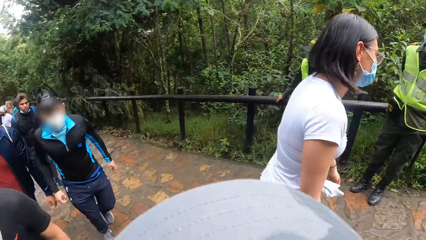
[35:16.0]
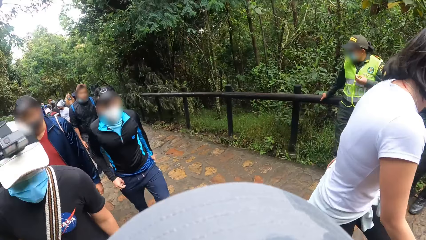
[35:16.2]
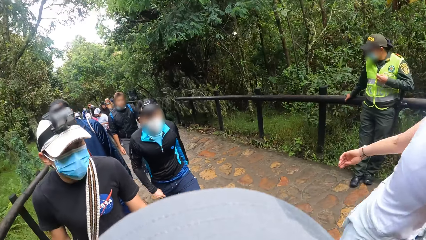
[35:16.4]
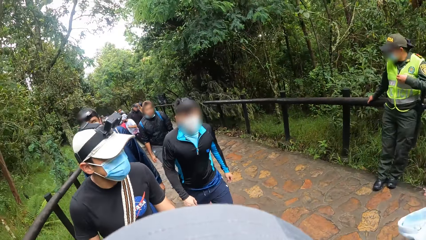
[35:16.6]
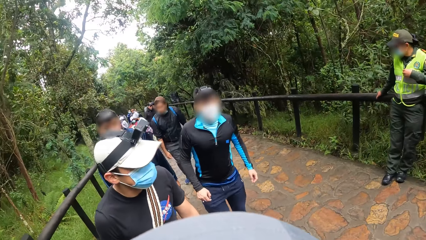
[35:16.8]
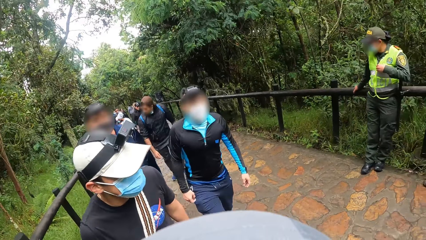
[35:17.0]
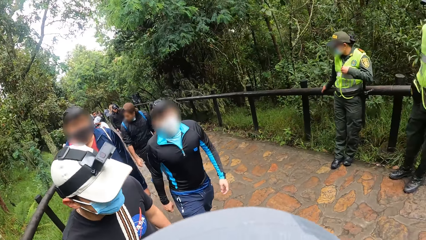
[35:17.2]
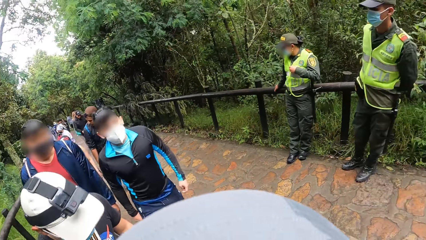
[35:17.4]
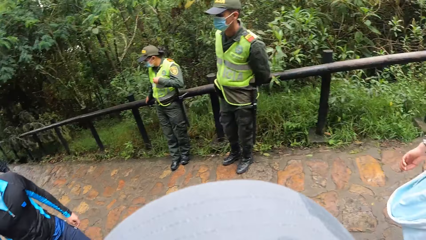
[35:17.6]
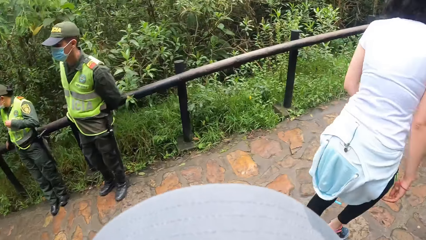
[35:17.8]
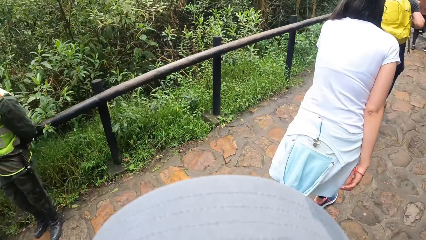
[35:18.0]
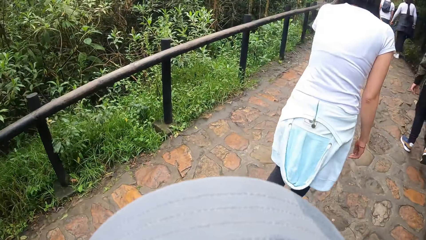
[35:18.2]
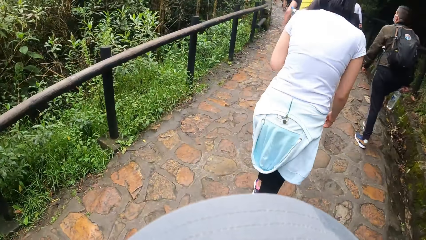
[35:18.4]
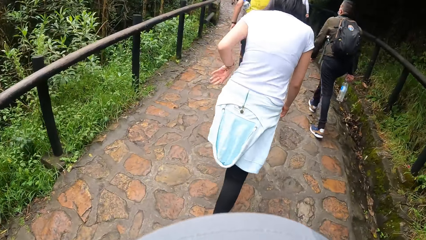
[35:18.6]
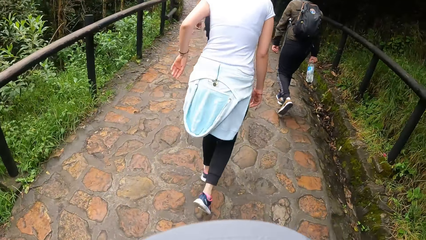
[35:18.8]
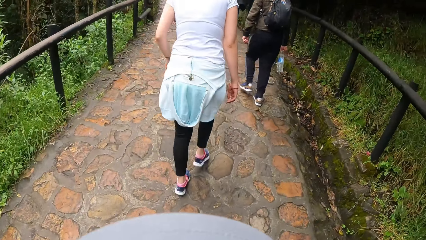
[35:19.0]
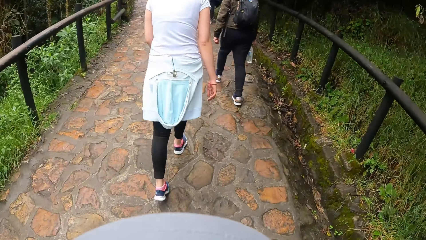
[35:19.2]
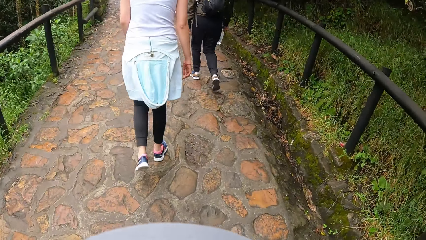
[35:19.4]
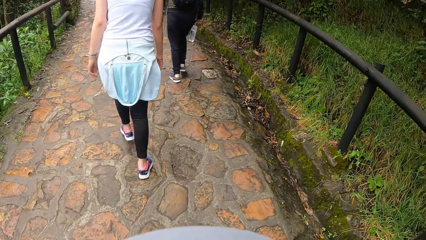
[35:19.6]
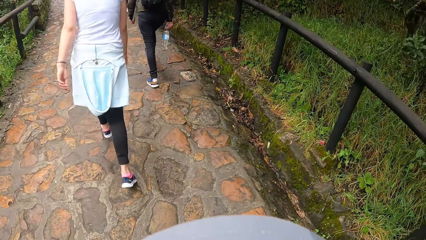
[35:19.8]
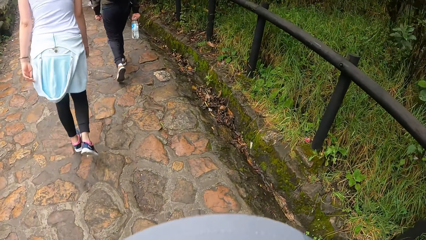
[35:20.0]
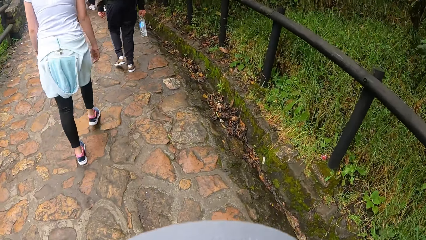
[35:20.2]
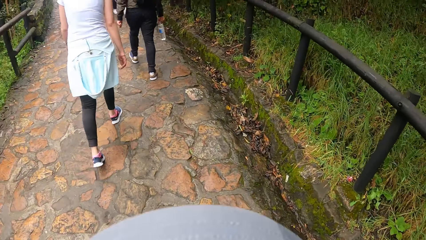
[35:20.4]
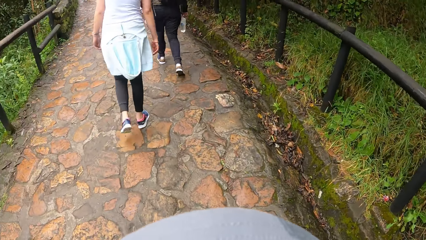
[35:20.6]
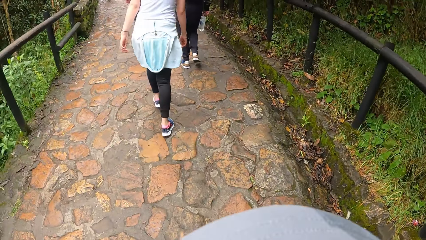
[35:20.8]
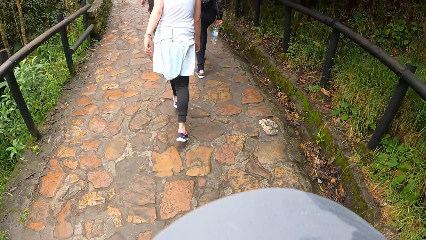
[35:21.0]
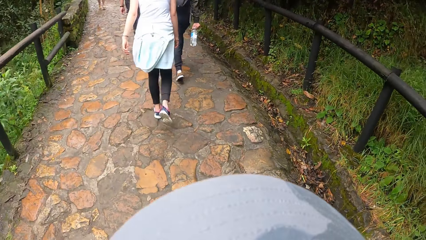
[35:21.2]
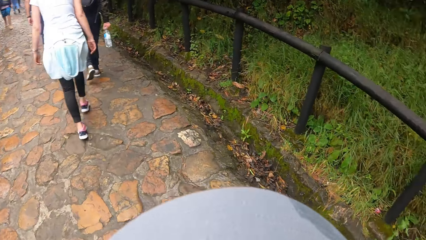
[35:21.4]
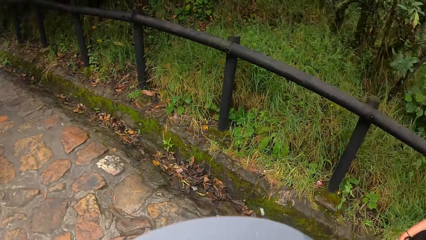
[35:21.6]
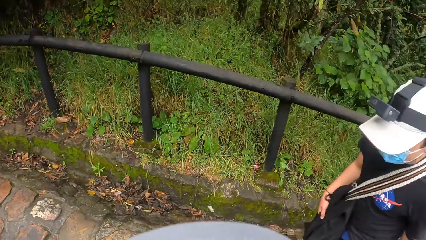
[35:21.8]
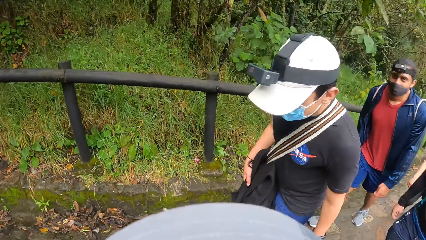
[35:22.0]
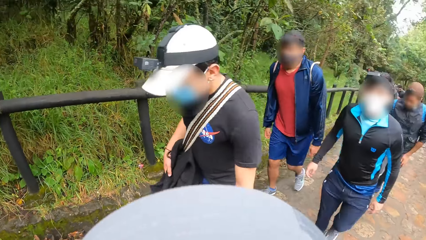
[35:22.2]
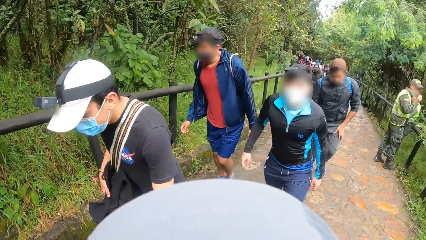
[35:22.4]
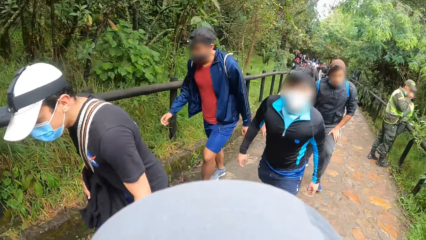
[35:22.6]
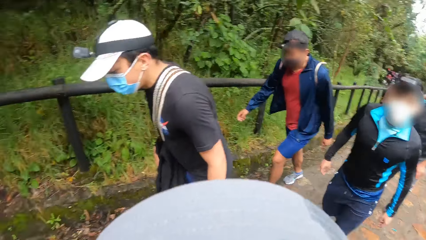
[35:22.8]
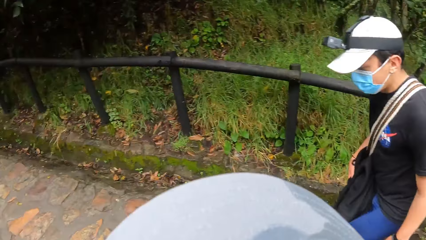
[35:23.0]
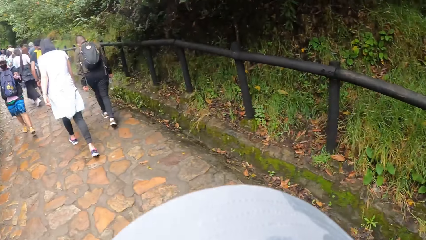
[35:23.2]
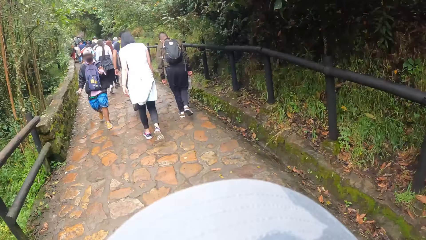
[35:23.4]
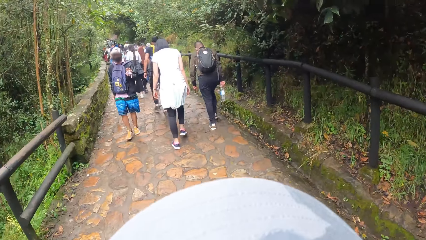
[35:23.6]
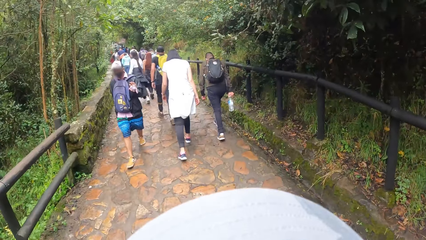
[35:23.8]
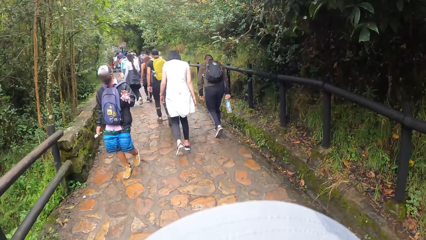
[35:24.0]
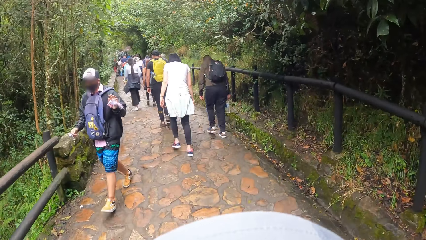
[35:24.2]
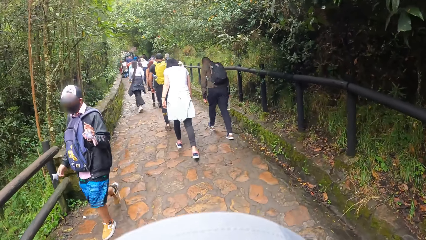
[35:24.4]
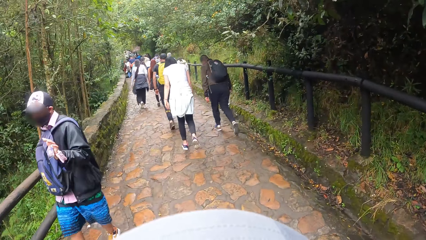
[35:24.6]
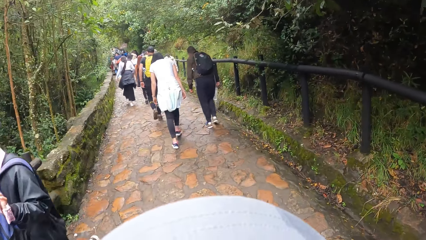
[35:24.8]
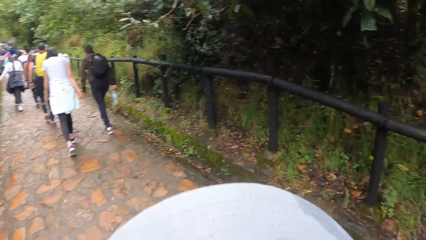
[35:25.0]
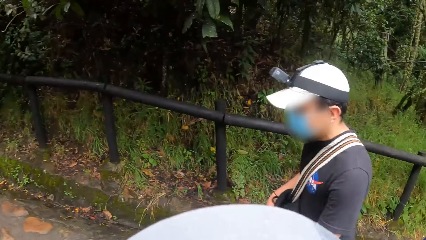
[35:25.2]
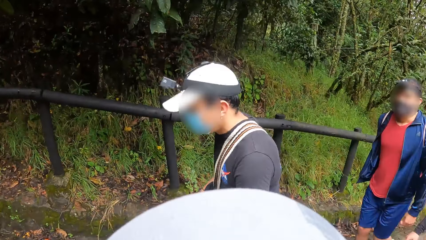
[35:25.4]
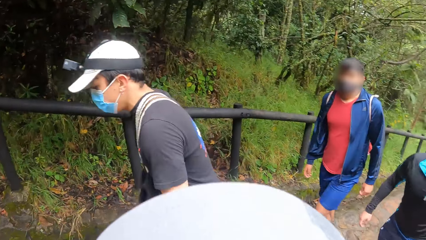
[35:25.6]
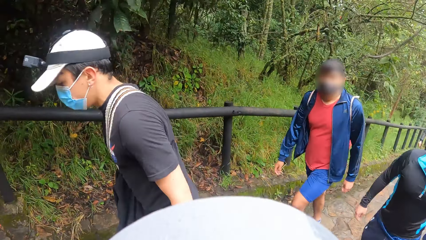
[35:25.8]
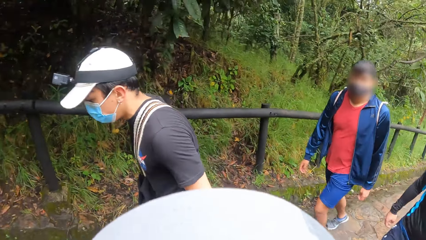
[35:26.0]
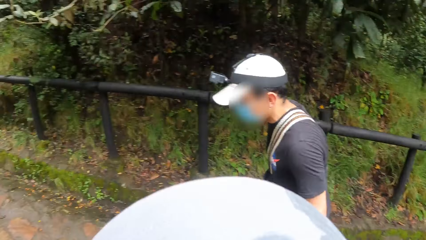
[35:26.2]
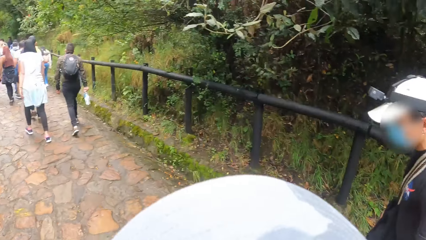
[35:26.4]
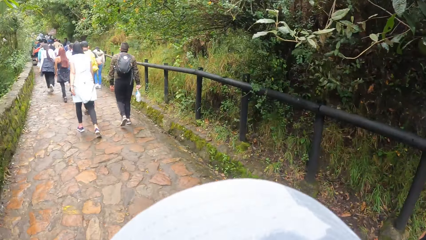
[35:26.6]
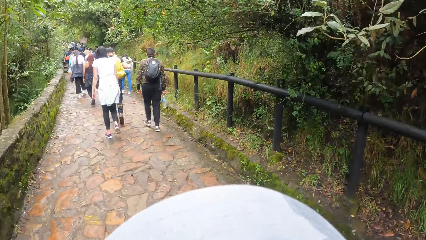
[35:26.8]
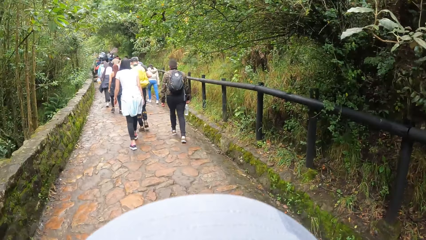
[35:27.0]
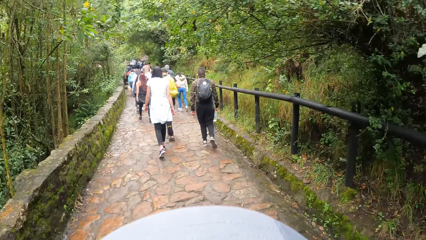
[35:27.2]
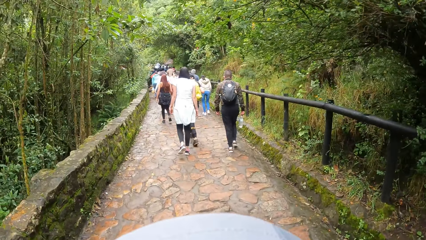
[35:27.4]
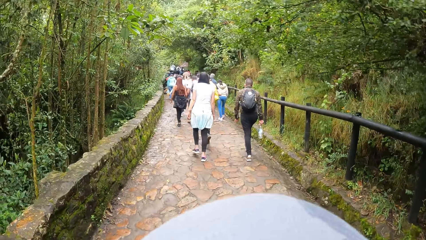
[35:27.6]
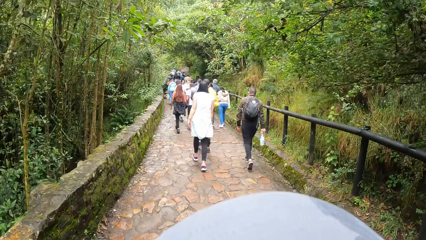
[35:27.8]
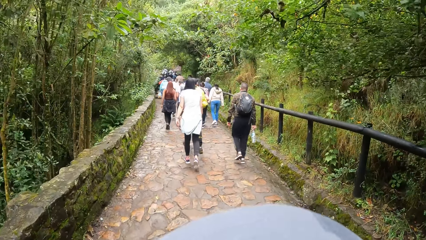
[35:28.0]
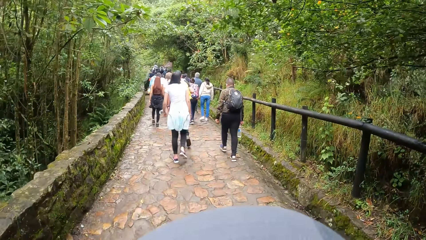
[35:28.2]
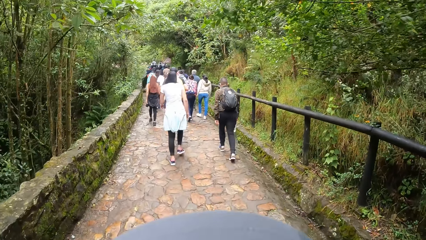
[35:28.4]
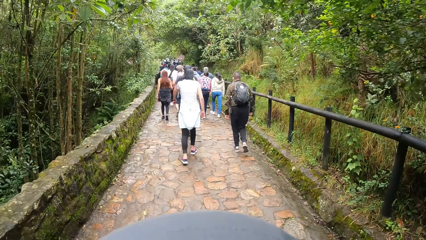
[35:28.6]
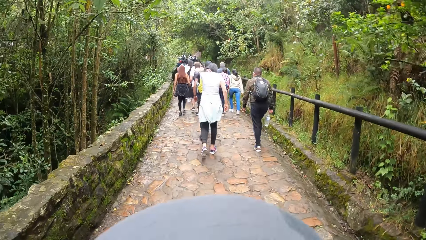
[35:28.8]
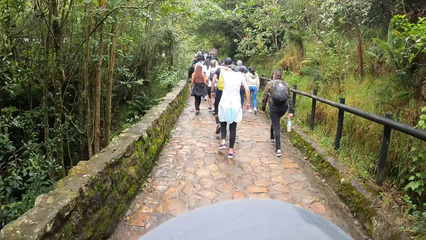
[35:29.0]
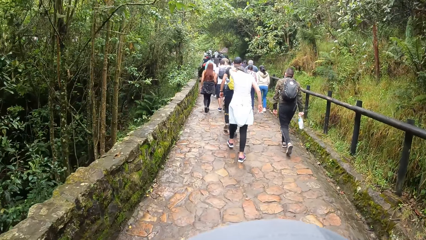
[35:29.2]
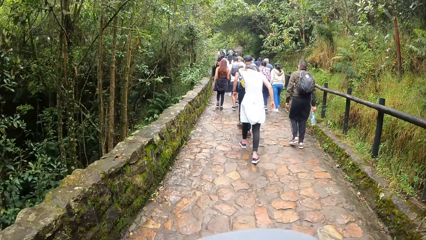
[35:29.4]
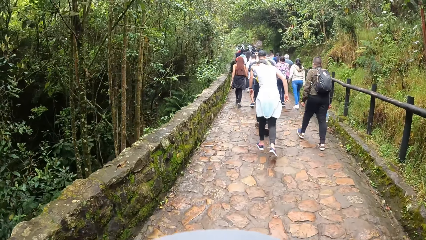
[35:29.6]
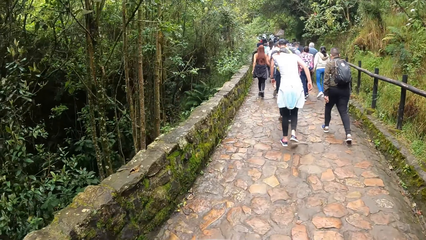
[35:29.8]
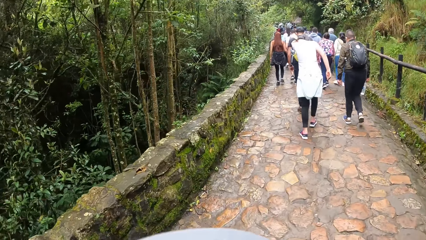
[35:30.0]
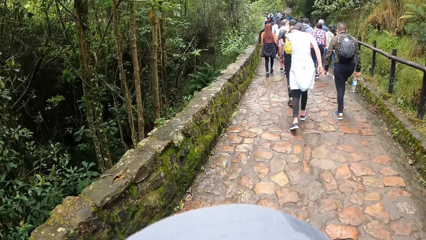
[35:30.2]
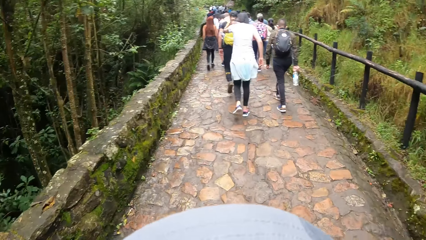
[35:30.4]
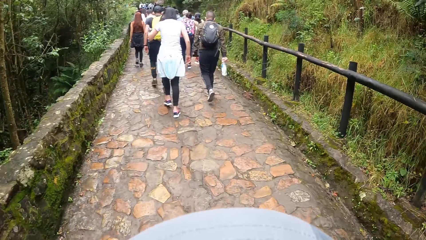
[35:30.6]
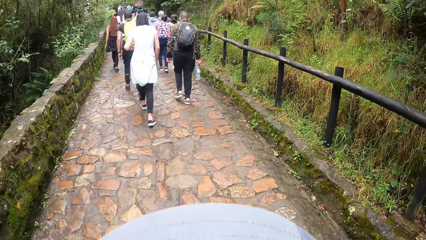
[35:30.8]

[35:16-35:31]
The camera wearer looks at the back. They look at the back again. They look aside.
